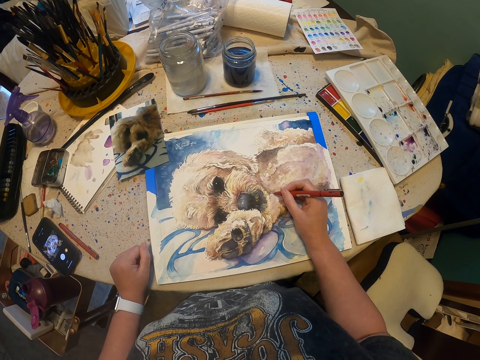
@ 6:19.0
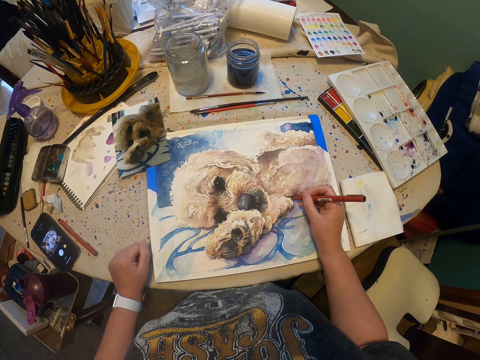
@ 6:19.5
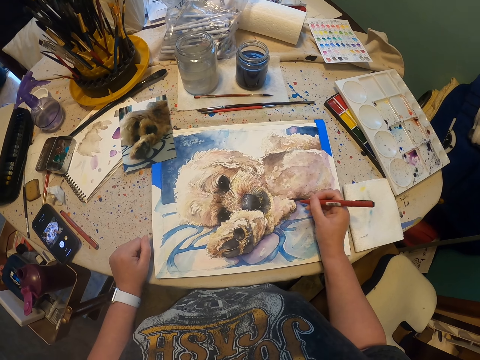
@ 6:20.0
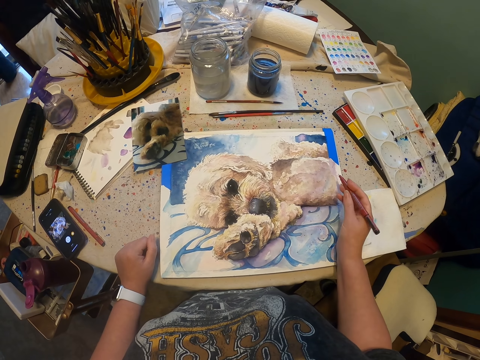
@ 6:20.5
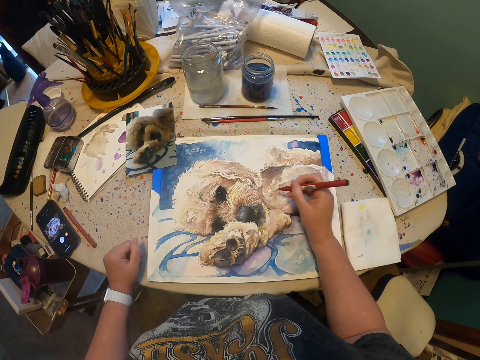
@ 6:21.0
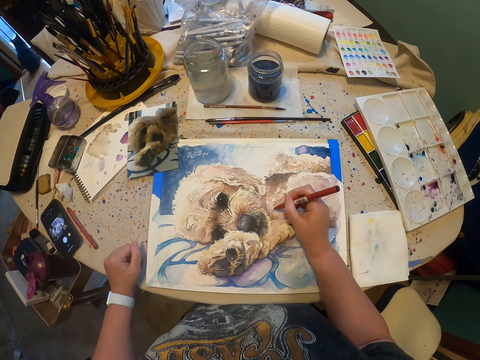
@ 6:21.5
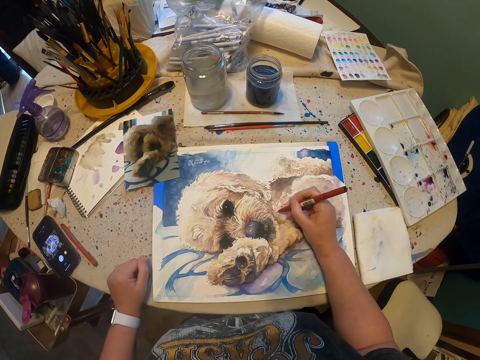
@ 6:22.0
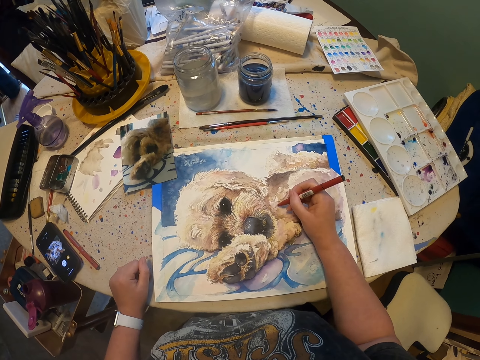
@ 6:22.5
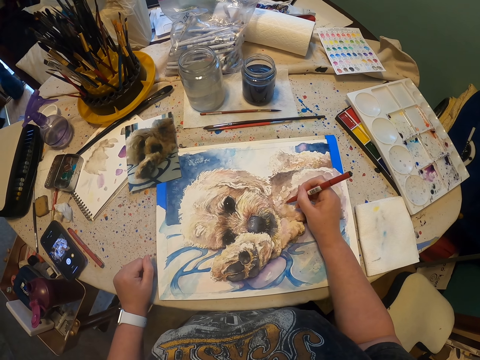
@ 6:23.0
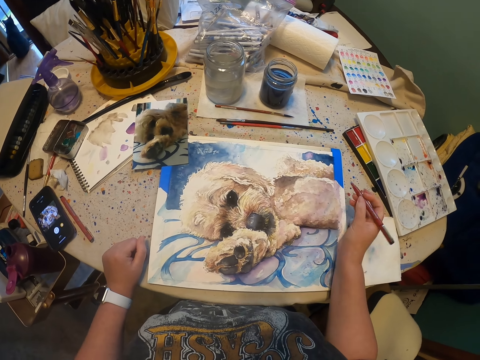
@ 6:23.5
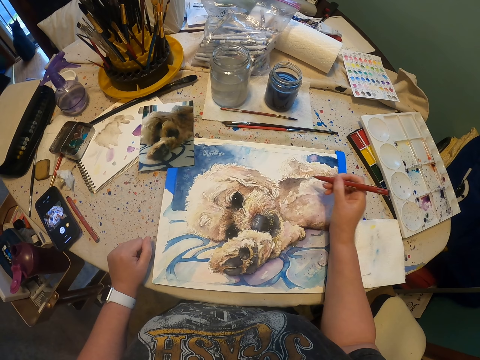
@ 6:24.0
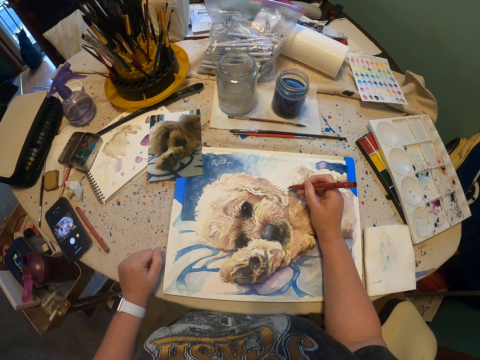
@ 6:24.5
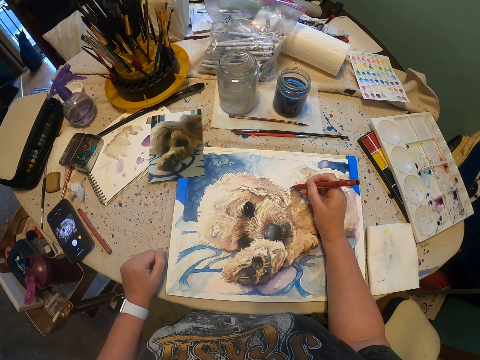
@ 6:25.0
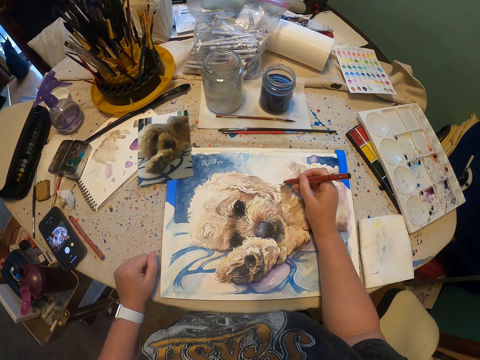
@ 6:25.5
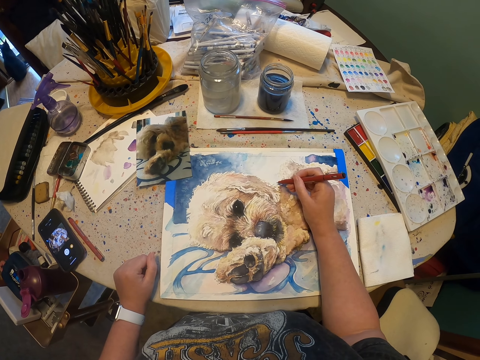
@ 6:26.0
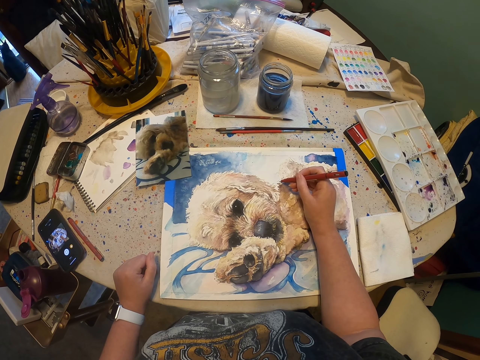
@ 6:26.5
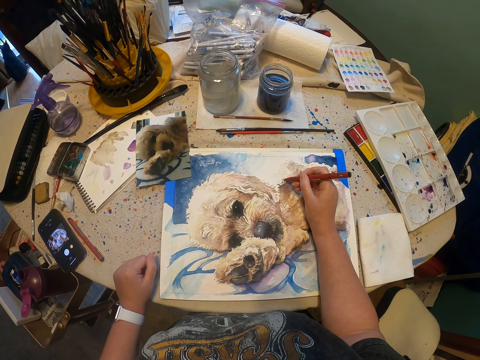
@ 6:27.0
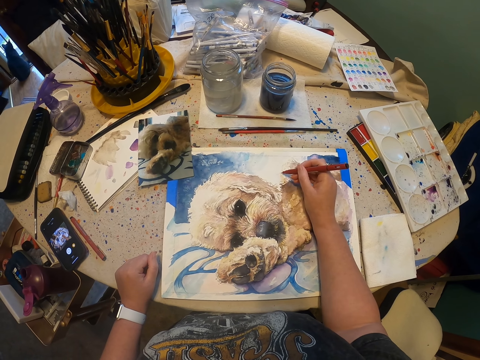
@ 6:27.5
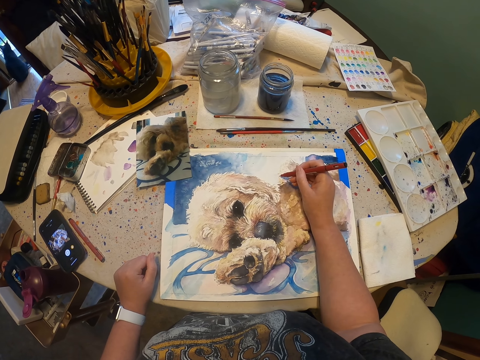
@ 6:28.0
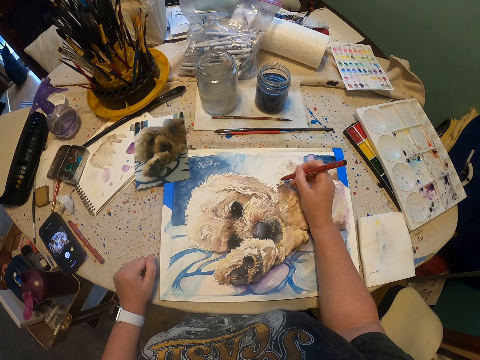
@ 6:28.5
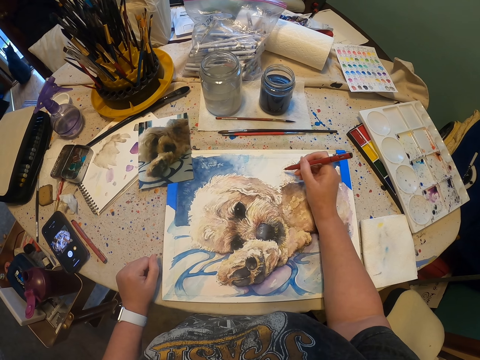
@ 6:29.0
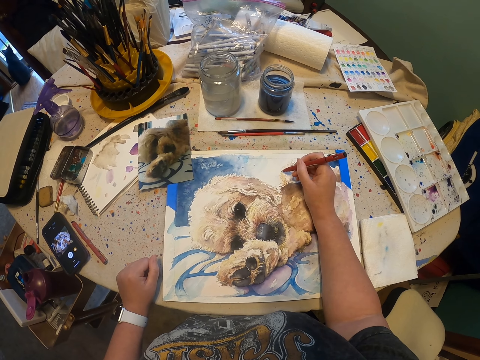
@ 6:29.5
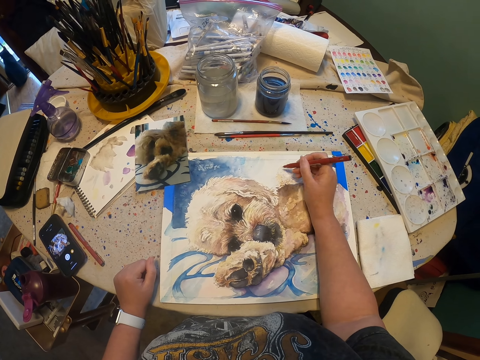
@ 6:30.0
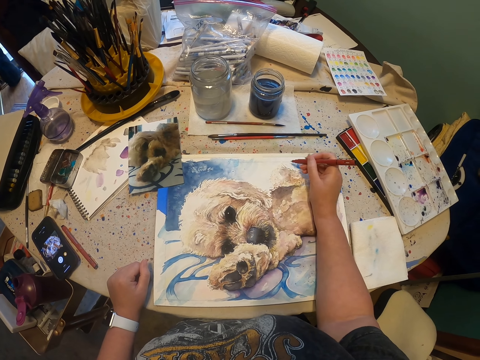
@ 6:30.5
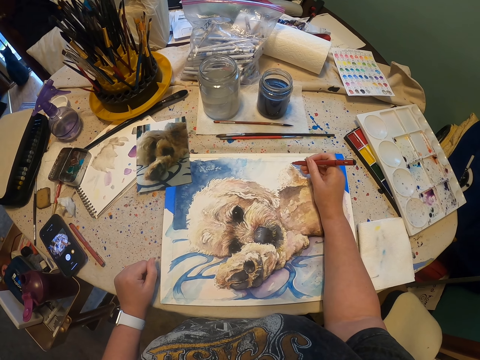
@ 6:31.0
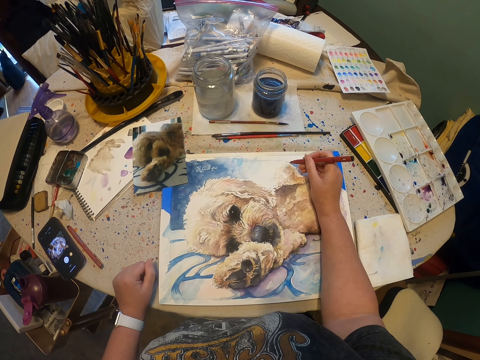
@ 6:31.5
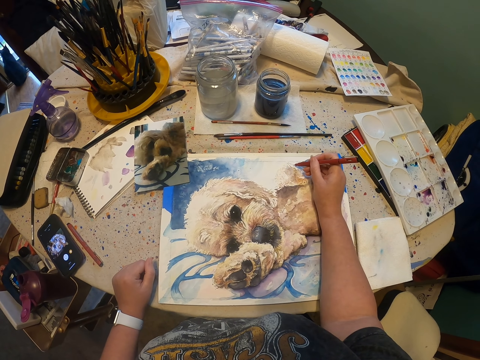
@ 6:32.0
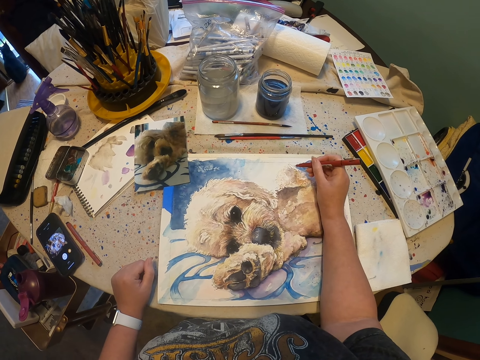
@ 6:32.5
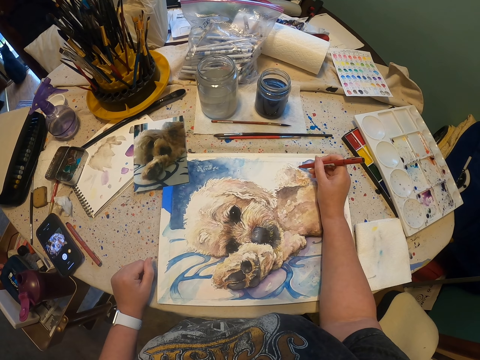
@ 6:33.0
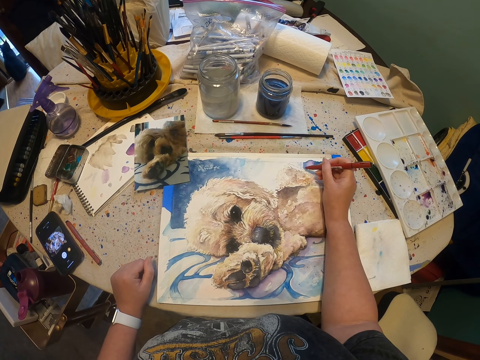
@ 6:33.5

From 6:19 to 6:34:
The camera wearer moves a pen on the right hand. They draw something with the pen. They move the pen on the right hand. They draw something with the pen.

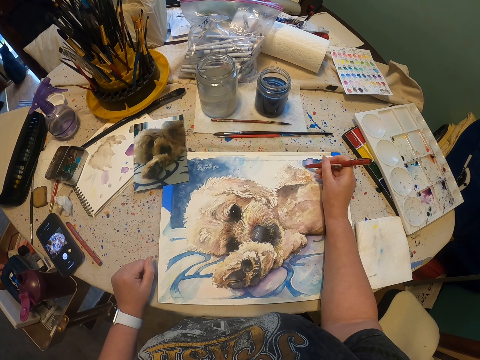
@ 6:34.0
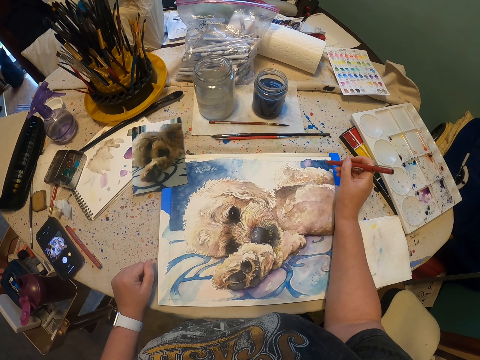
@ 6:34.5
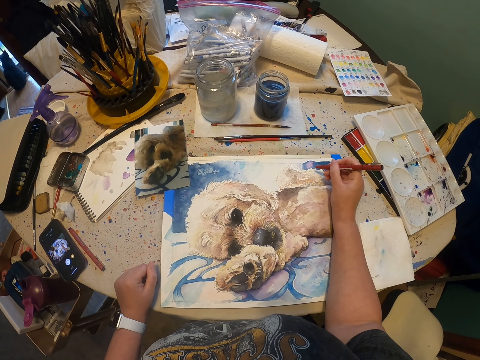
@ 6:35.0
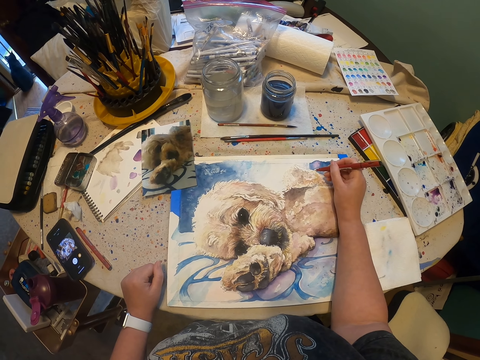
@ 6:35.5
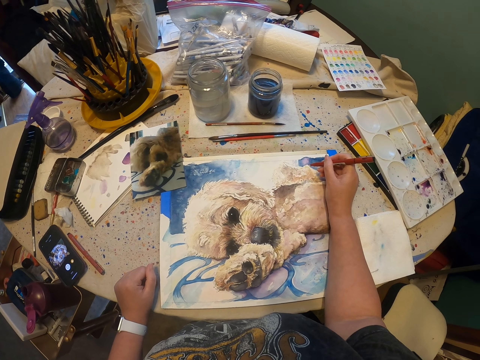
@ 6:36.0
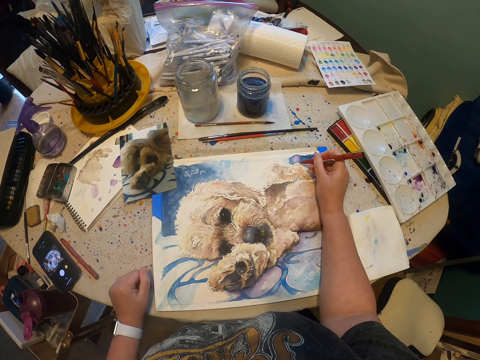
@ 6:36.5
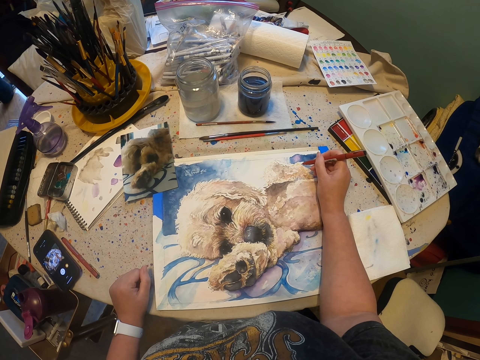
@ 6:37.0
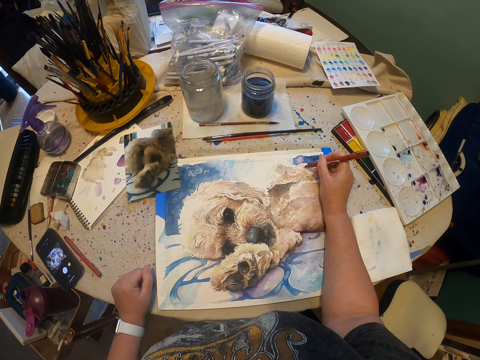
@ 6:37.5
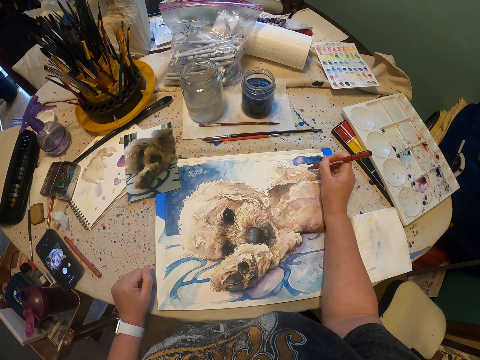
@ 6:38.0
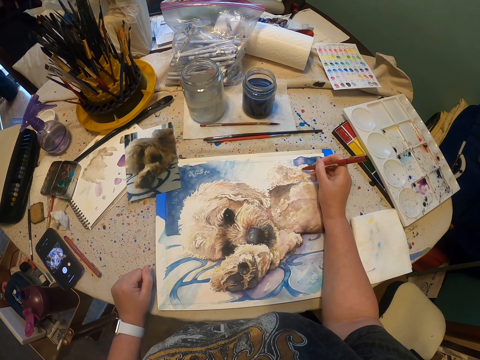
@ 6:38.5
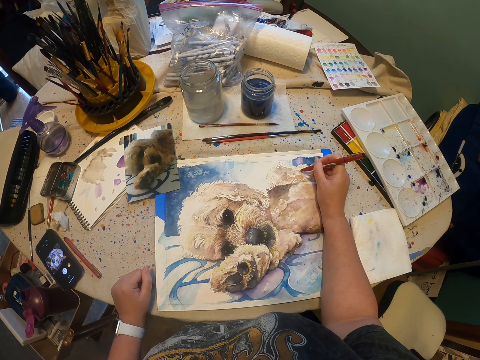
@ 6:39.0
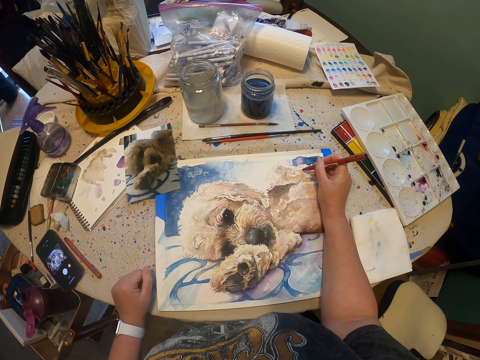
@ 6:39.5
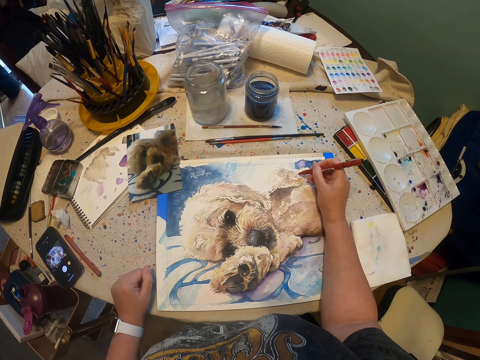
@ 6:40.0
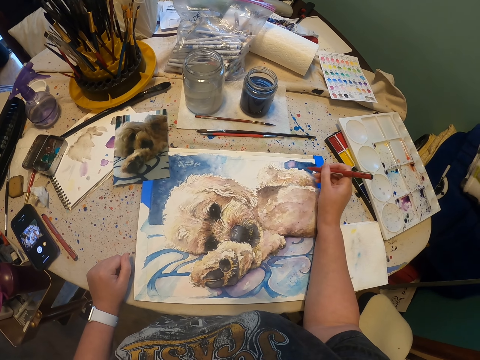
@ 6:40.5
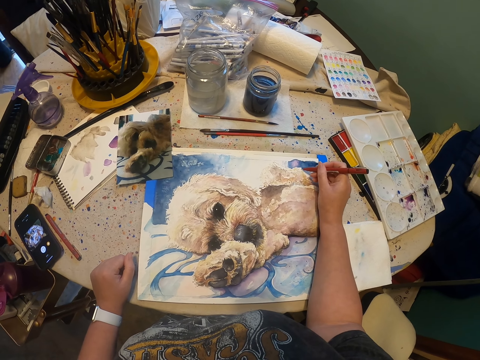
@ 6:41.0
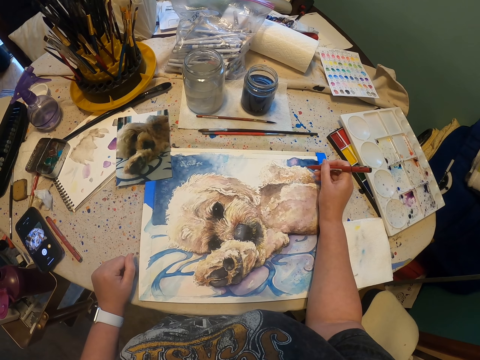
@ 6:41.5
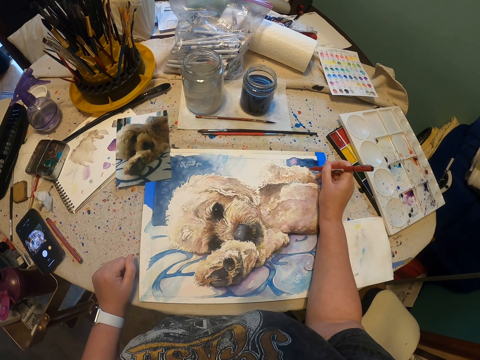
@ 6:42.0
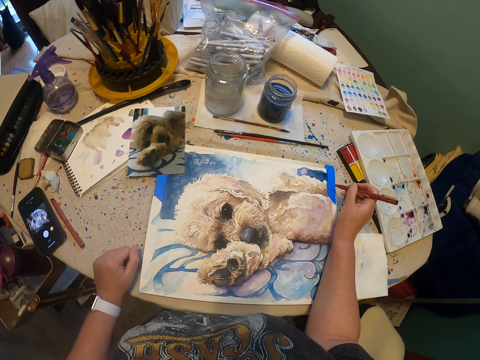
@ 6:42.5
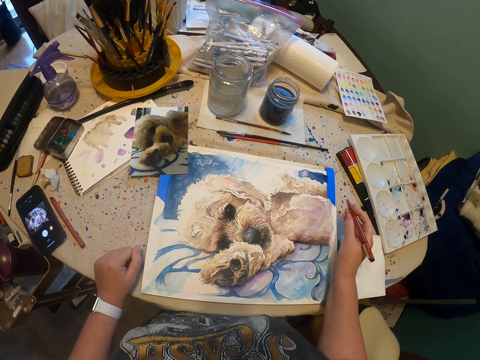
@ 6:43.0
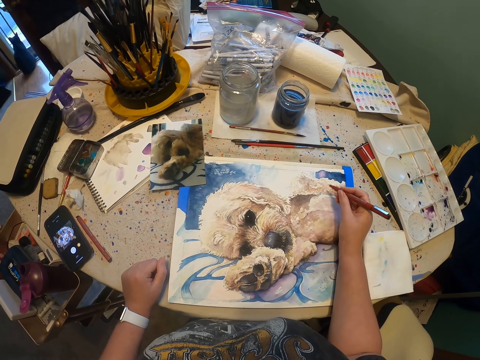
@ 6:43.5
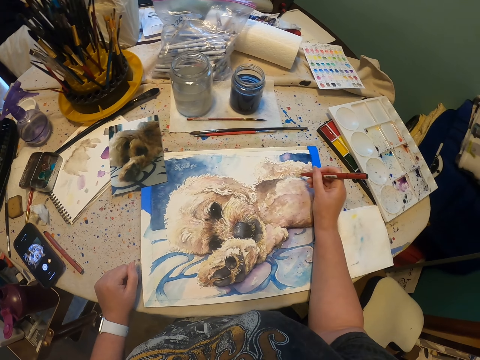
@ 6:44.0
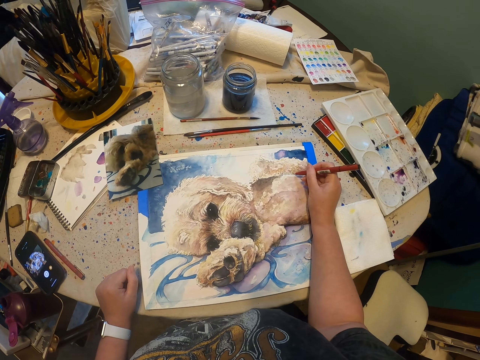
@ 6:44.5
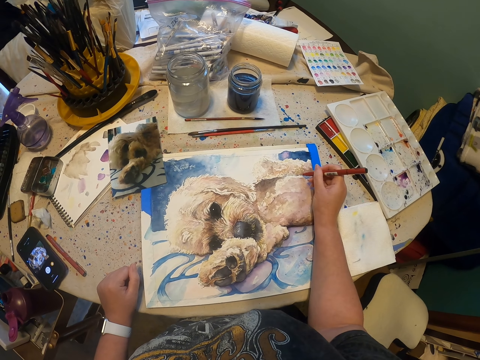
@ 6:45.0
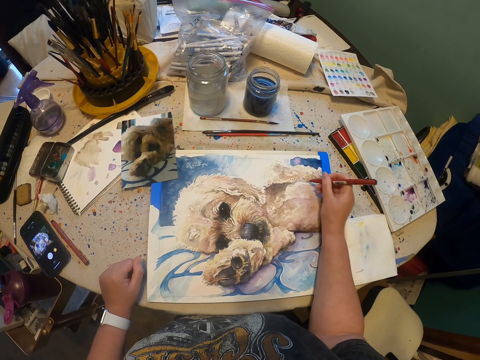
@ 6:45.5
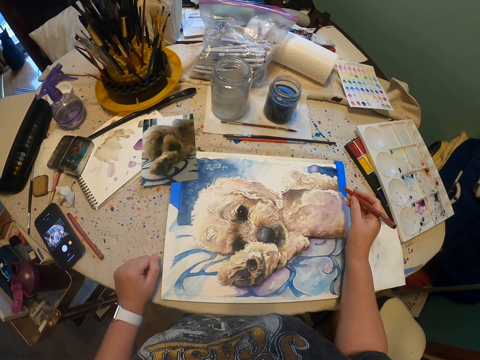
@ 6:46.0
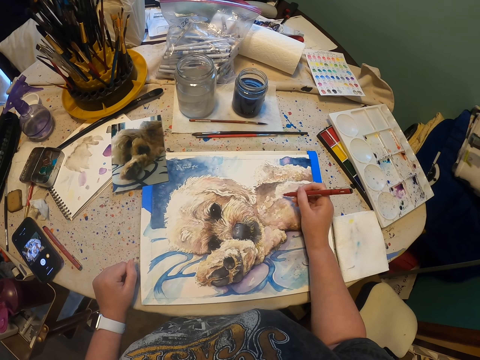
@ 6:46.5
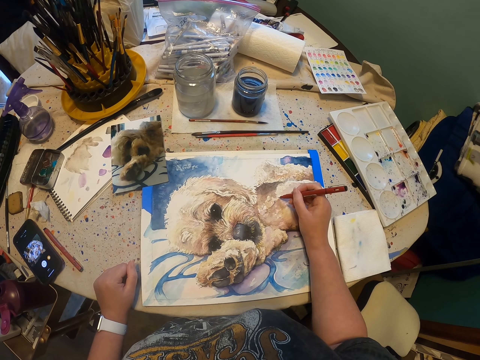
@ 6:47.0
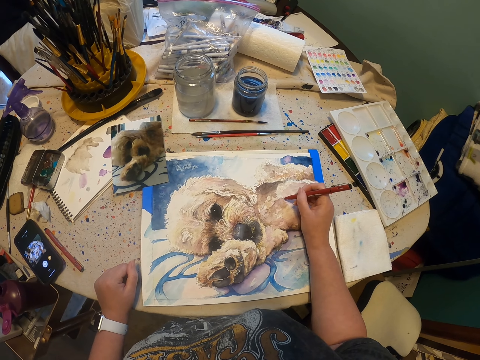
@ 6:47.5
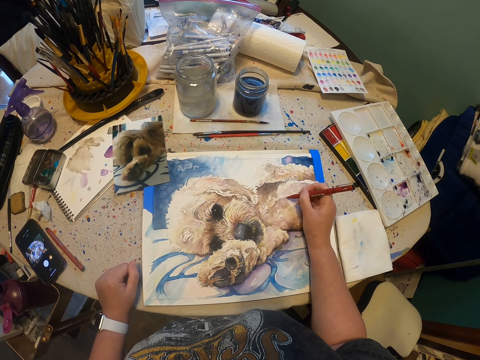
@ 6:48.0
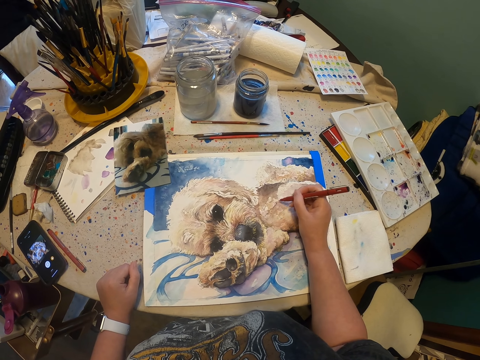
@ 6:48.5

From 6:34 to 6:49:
The camera wearer moves a pen on the right hand. They draw something with the pen. They move the pen on the right hand. They draw something with the pen.
